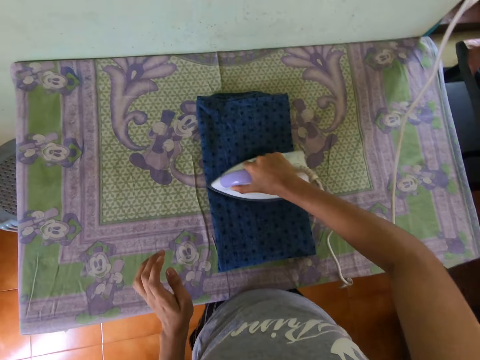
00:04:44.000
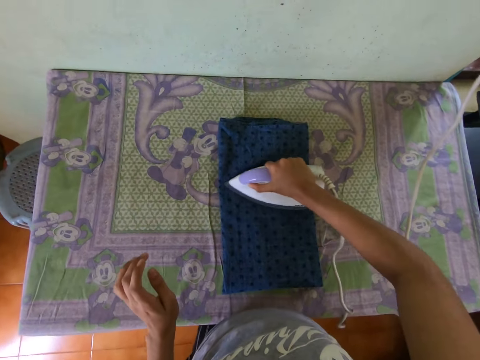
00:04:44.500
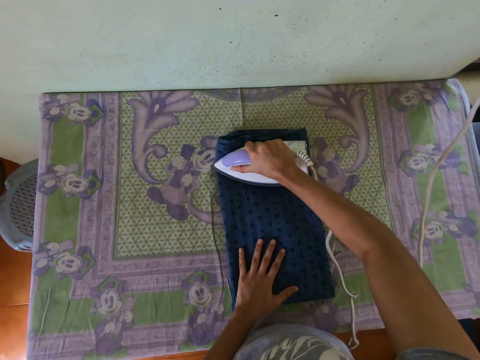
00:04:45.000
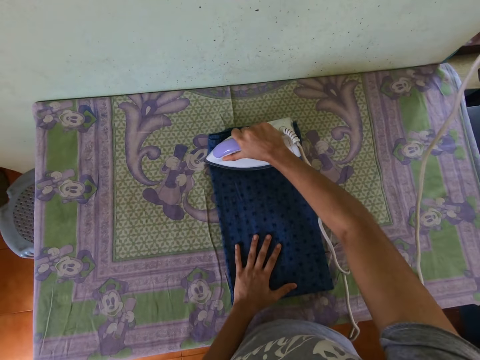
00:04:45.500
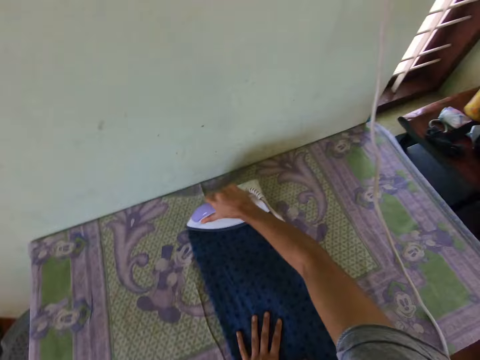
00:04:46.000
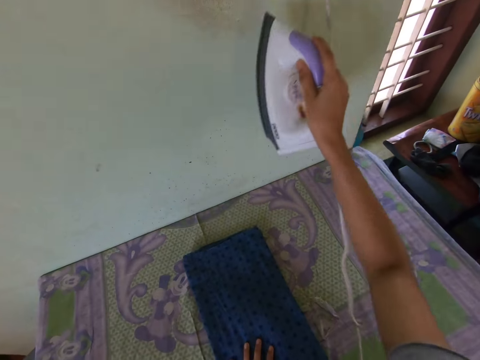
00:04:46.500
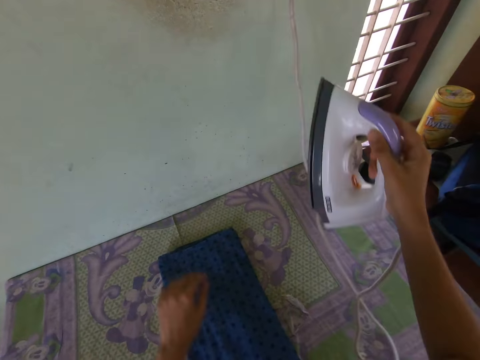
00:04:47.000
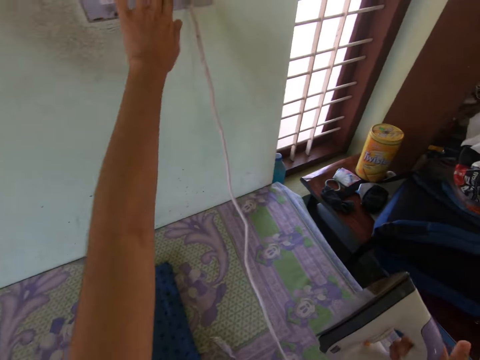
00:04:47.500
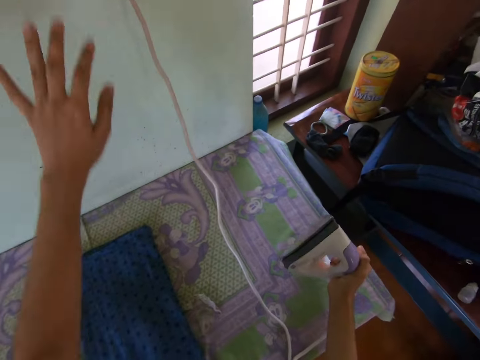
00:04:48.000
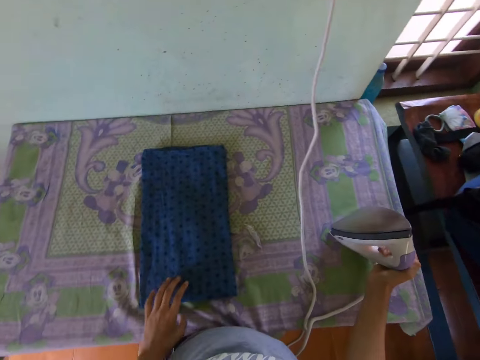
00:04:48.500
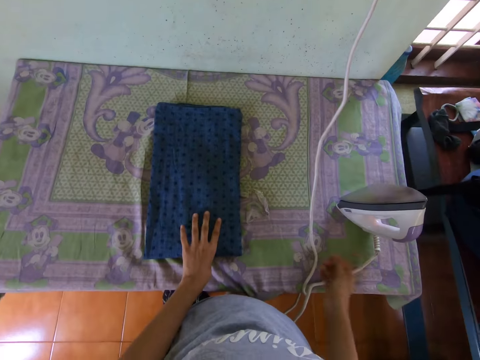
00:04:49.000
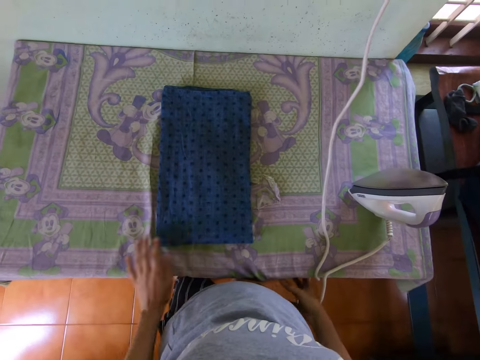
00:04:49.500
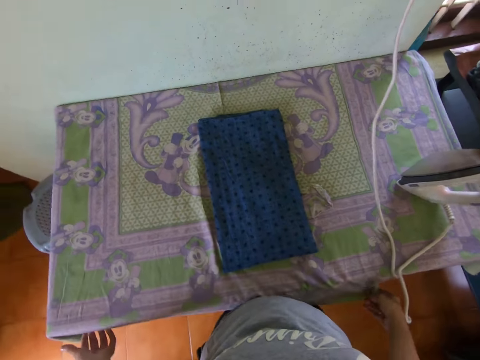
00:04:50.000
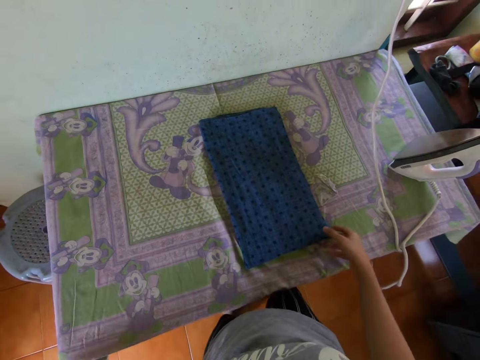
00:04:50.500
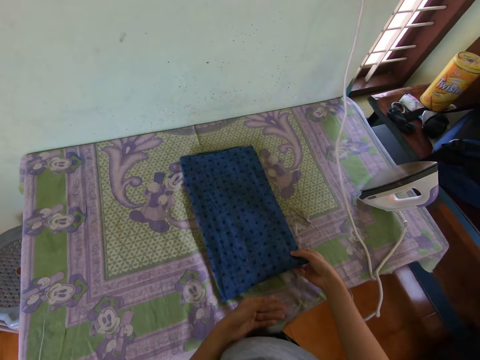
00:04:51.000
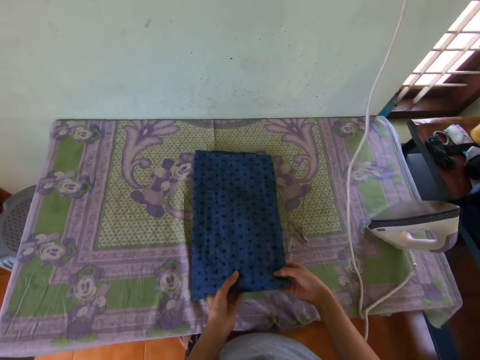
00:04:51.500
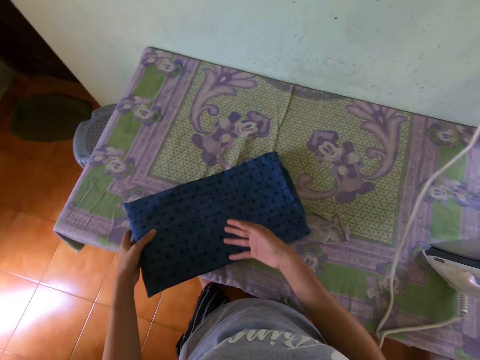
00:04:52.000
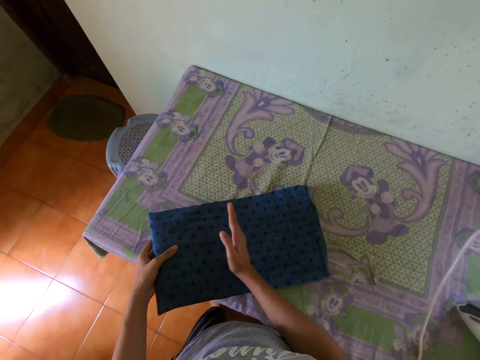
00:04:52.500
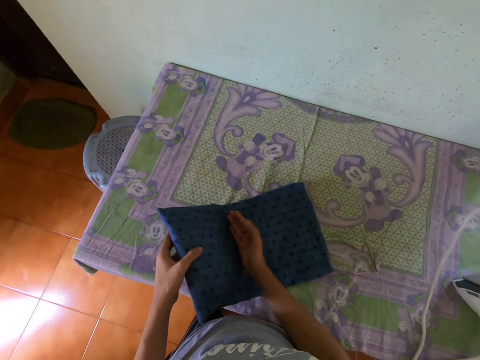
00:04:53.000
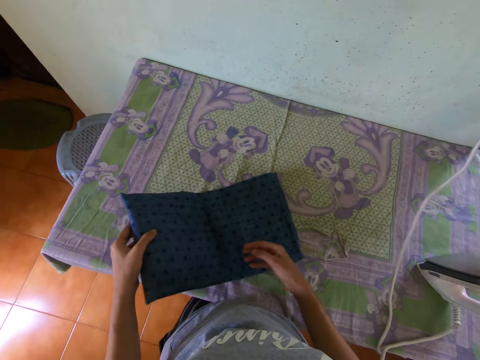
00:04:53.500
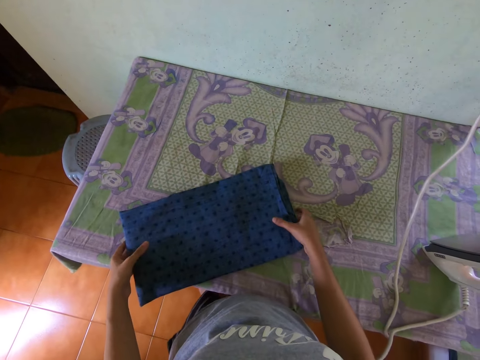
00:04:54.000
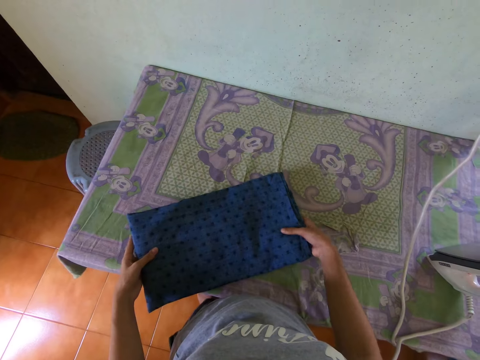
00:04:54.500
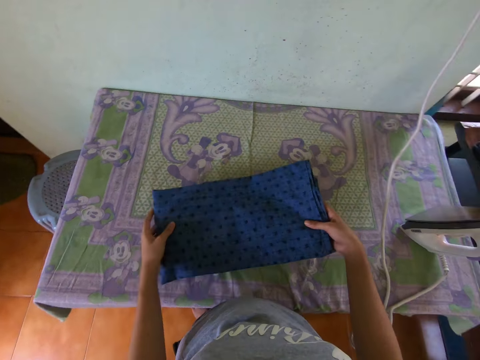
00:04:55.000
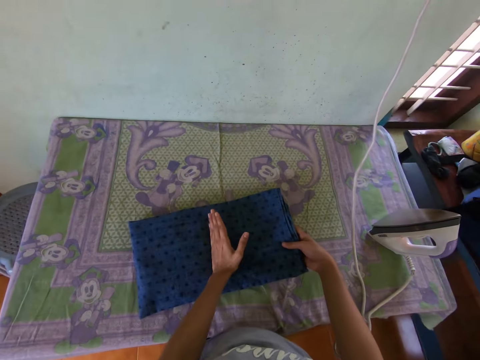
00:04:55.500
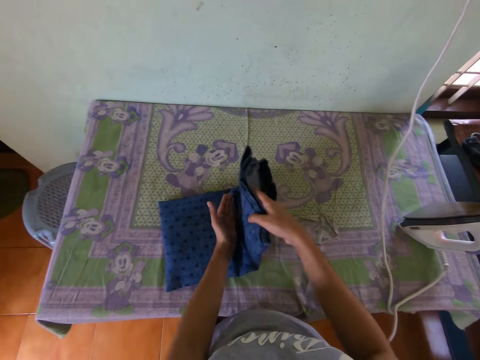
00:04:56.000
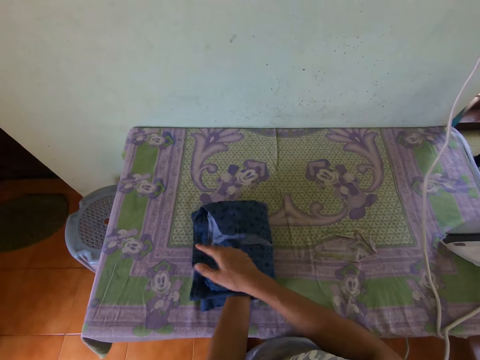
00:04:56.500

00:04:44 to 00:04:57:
The camera wearer raises the iron in her right hand. She presses a switch on the wall with her left hand. She puts the iron in her right hand on the table. She turns off the power. She adjusts the shirt on the table with her left hand. She picks up the cloth. She touches the cloth on the ironing board. She adjusts an ironing sheet on the table with both hands. She folds the shirt on the table with both hands. She picks up the cloth.

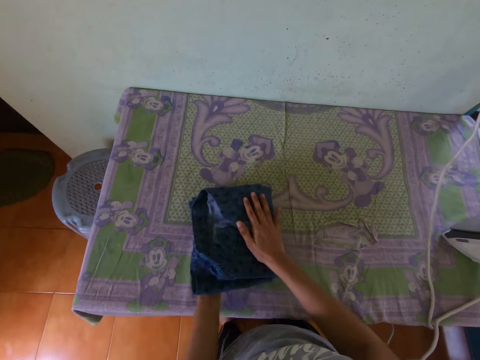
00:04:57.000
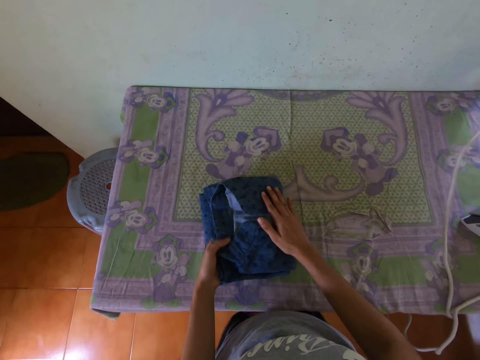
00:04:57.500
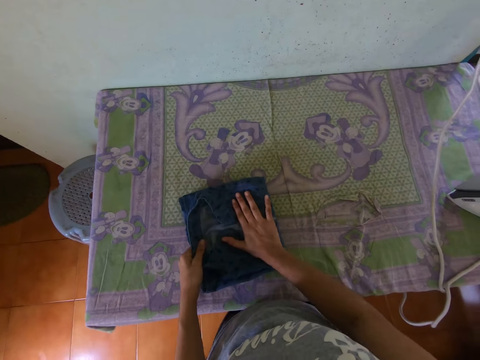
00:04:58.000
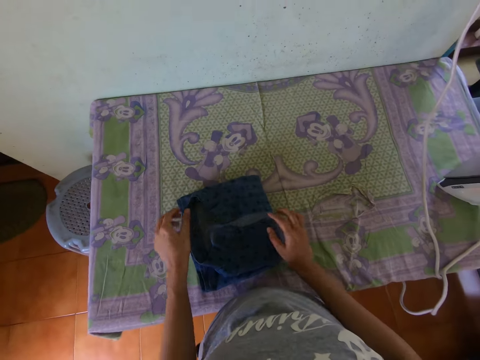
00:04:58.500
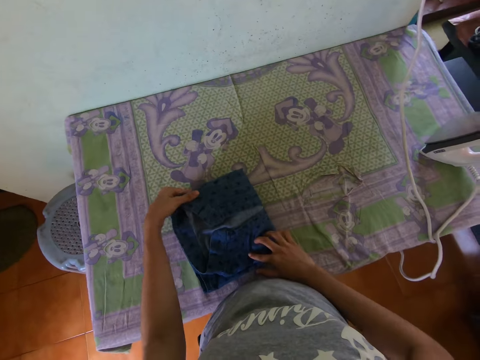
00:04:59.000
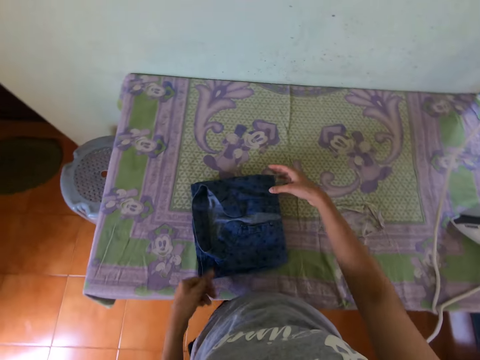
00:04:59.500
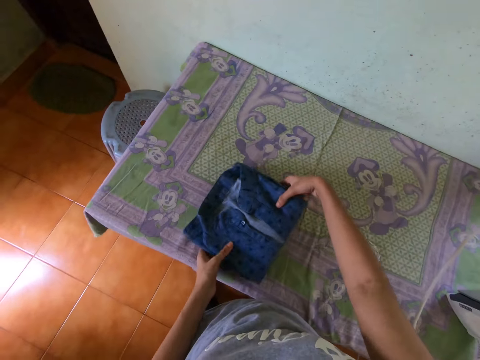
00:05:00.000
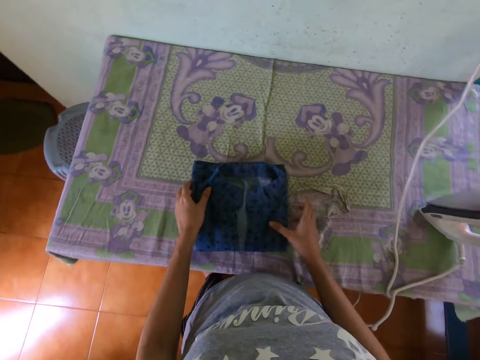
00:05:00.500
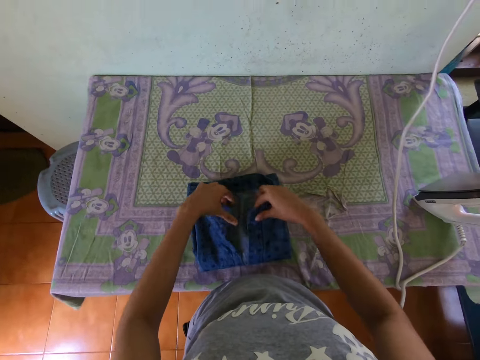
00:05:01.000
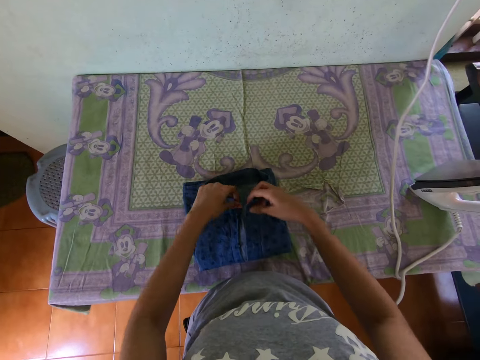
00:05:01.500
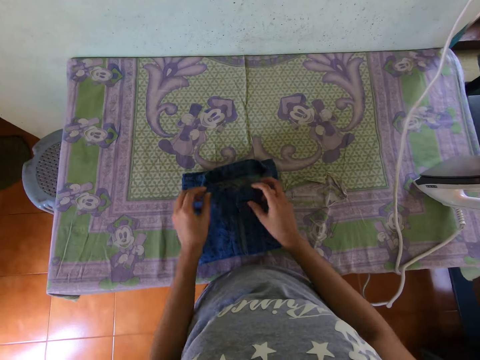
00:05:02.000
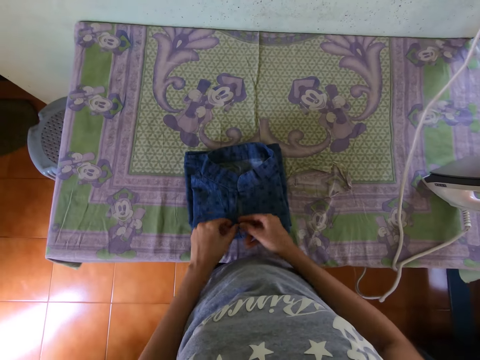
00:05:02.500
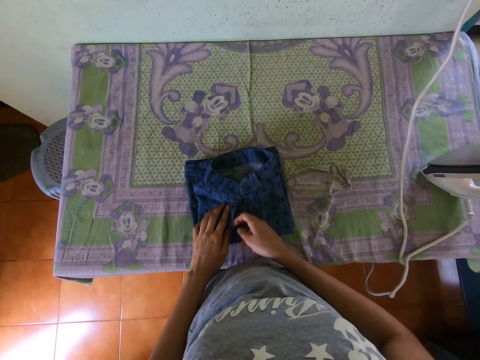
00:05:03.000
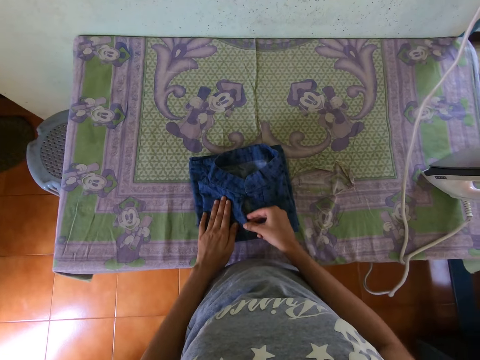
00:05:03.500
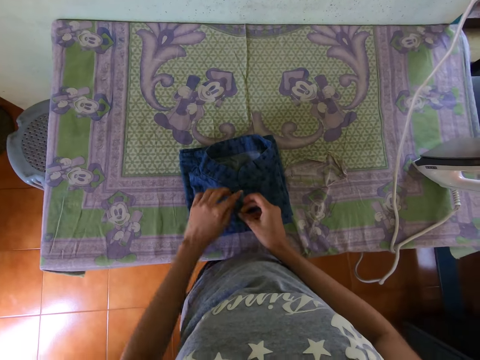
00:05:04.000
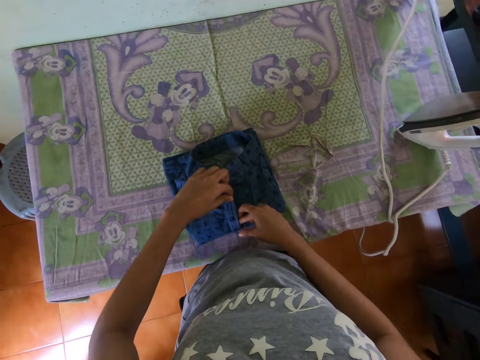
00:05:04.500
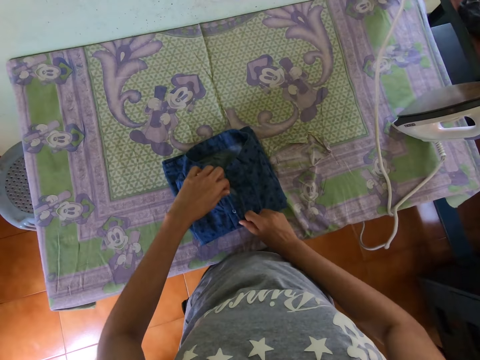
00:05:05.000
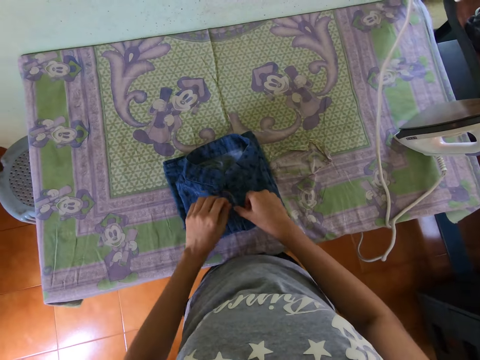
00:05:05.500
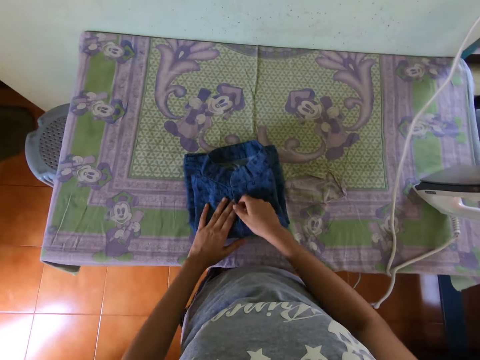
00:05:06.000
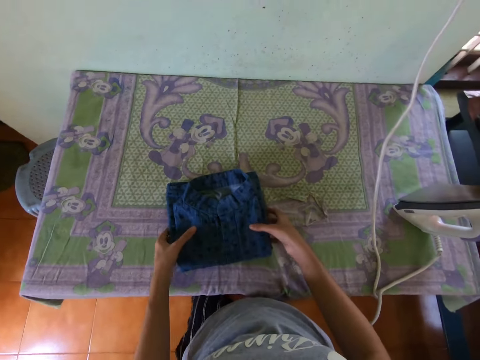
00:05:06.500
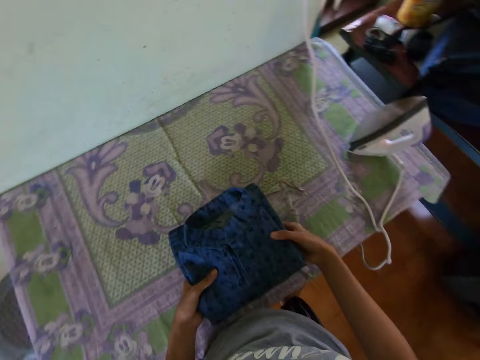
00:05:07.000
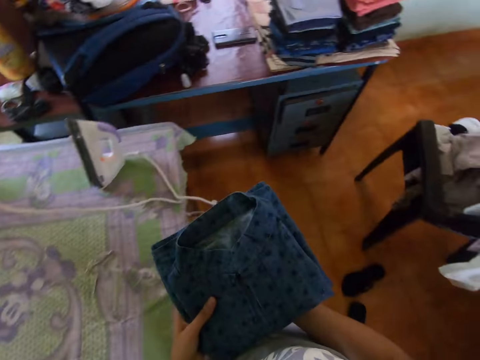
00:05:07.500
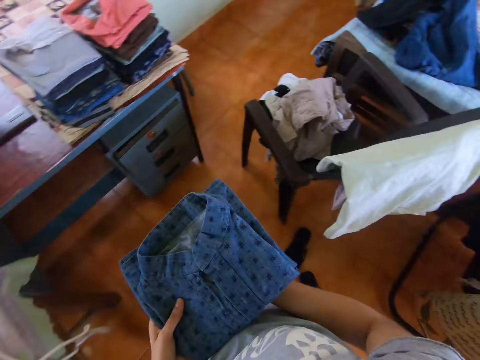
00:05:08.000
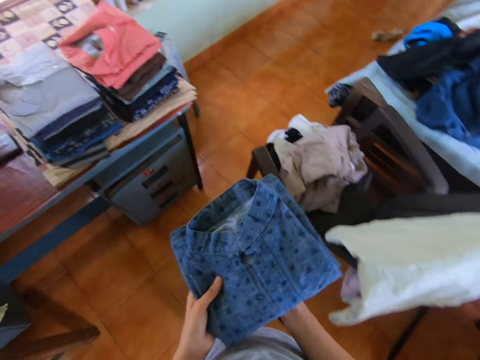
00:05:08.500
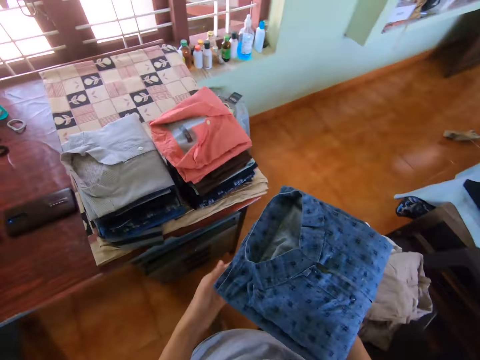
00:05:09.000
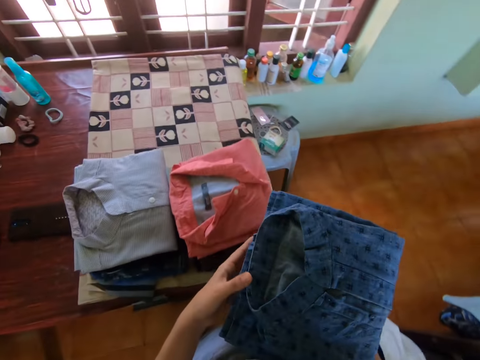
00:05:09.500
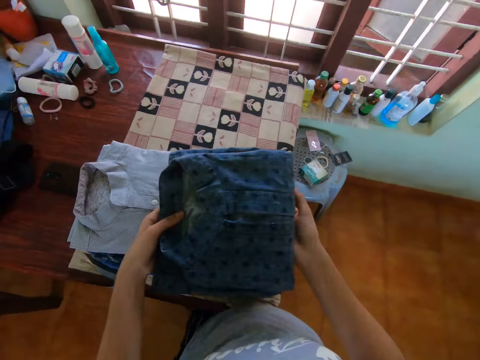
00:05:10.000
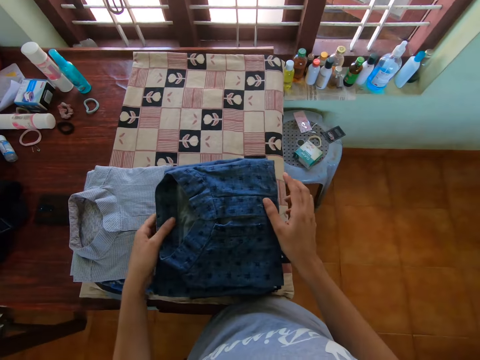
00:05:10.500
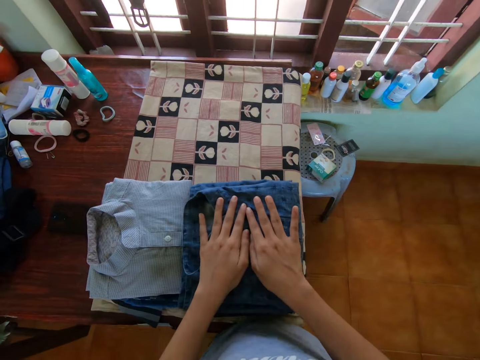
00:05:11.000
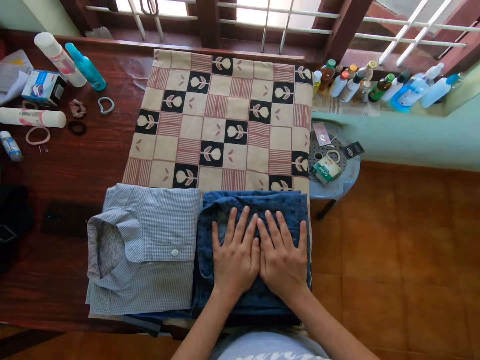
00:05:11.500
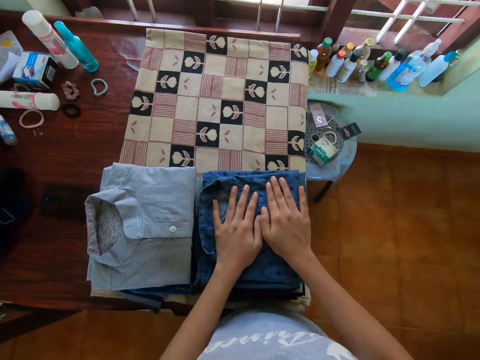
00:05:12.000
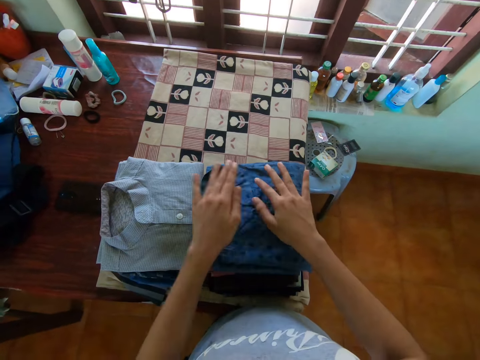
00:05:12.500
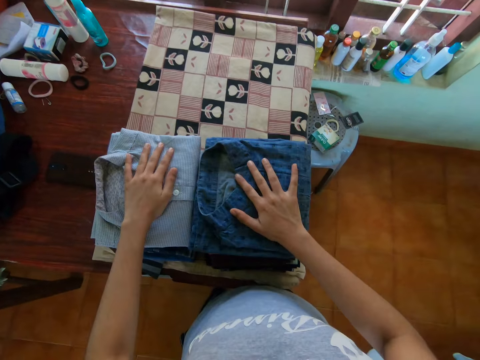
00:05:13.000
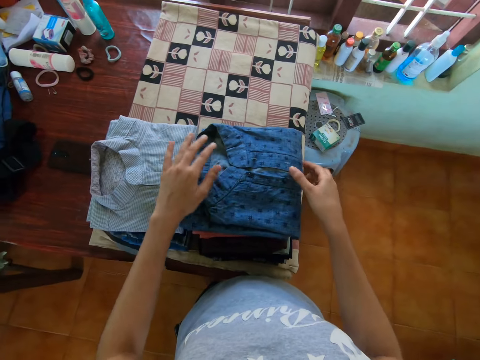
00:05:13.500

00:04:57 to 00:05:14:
The camera wearer adjusts the shirt on the table with both hands. She picks up the shirt on the table with both hands. She walks towards a table beside a window in the room. She puts the shirt in her hands on a stack of ironed clothes on the table. She presses the stack of ironed clothes with her hands. She presses the stack of ironed clothes on the left side of the table with her left hand.
